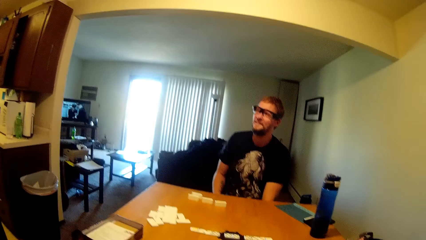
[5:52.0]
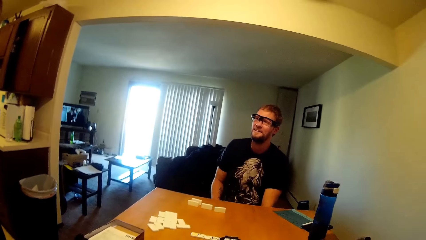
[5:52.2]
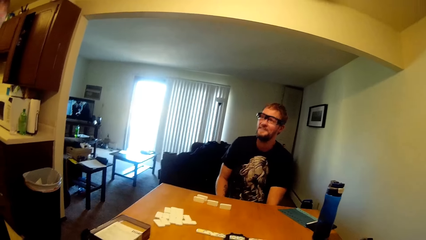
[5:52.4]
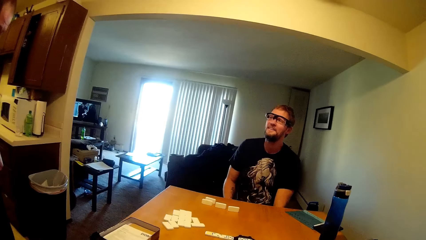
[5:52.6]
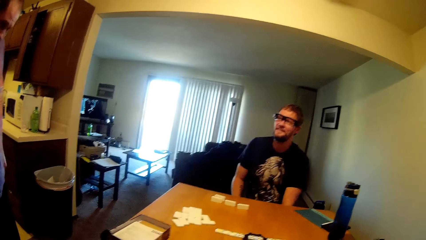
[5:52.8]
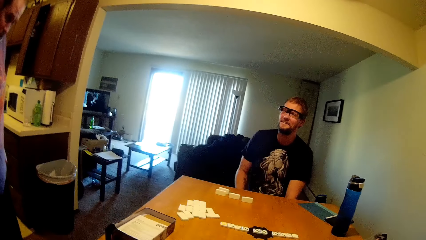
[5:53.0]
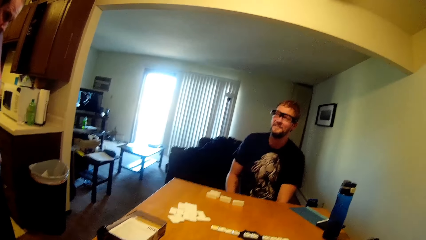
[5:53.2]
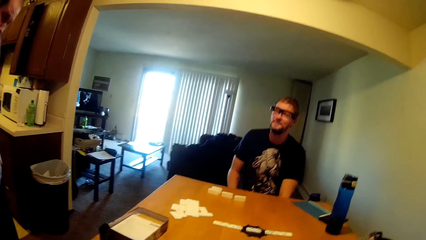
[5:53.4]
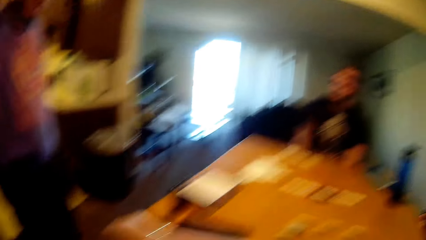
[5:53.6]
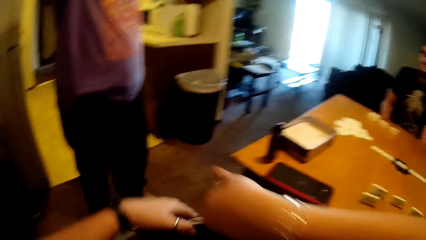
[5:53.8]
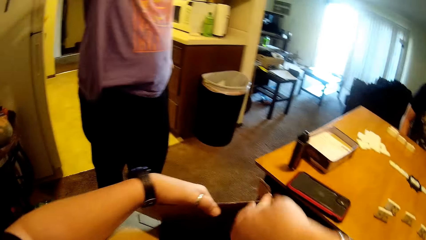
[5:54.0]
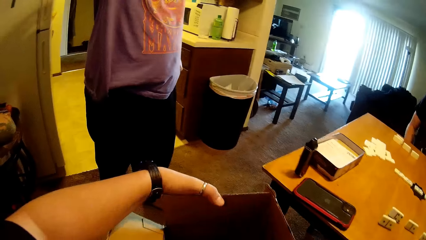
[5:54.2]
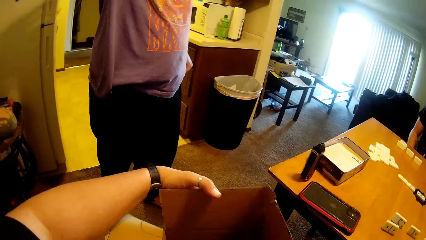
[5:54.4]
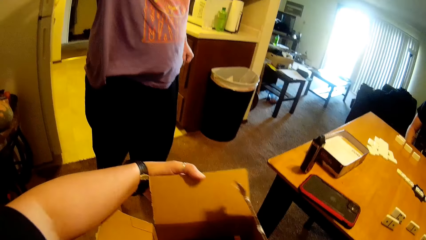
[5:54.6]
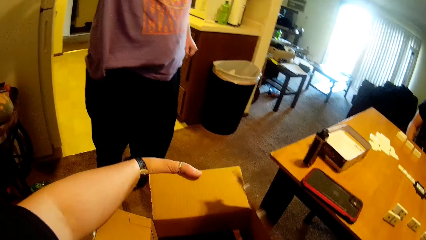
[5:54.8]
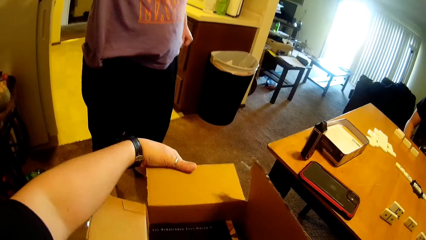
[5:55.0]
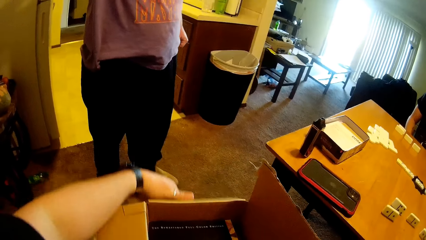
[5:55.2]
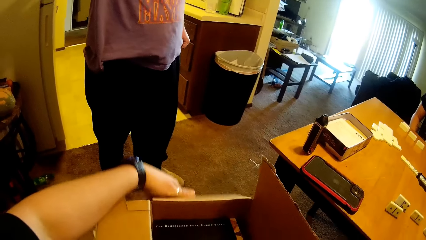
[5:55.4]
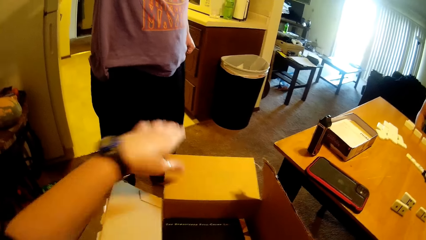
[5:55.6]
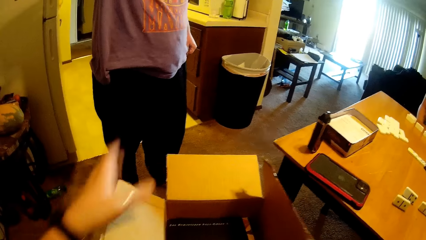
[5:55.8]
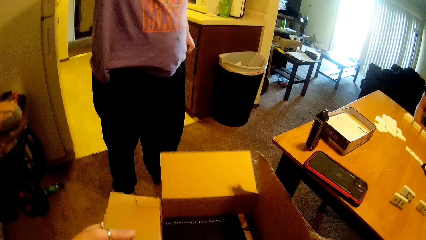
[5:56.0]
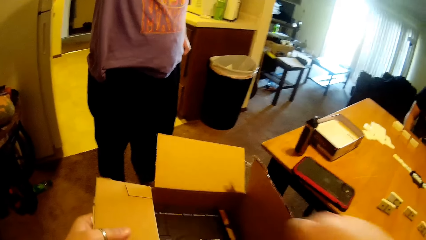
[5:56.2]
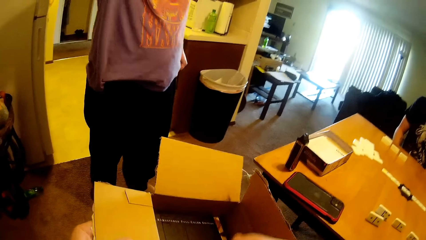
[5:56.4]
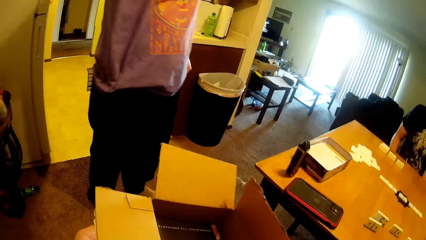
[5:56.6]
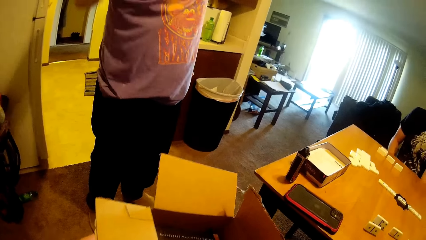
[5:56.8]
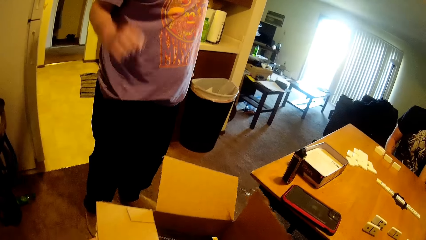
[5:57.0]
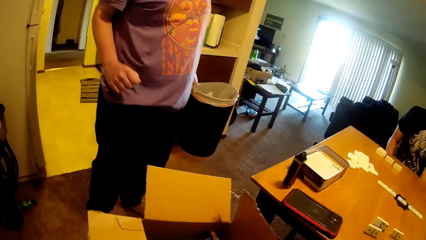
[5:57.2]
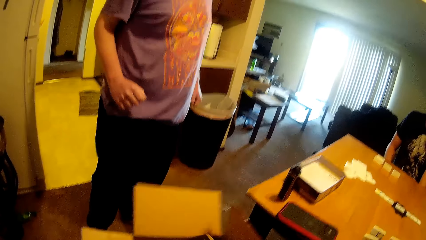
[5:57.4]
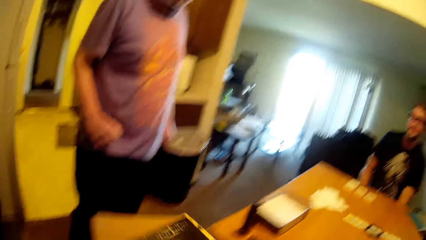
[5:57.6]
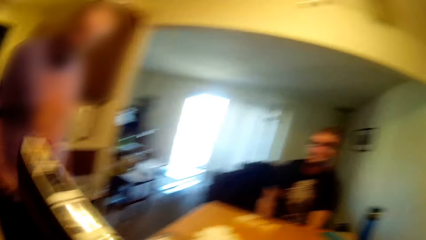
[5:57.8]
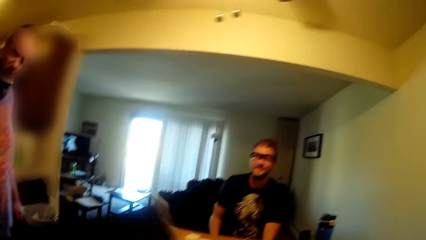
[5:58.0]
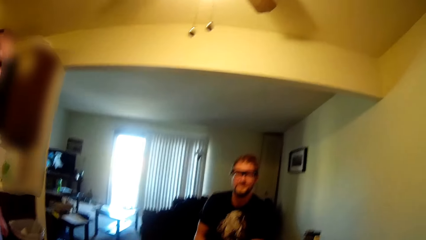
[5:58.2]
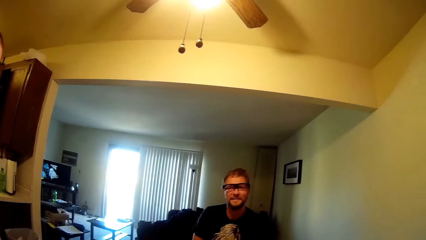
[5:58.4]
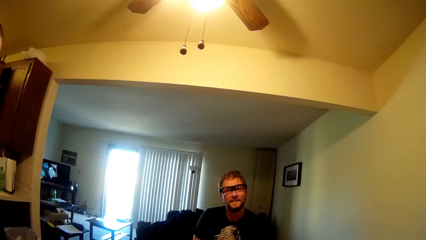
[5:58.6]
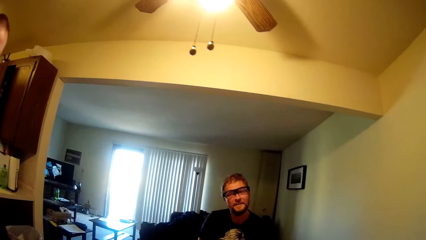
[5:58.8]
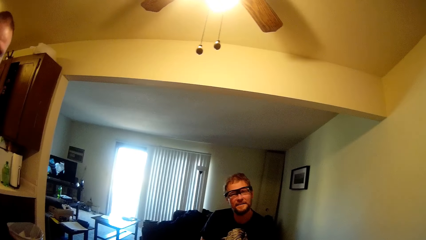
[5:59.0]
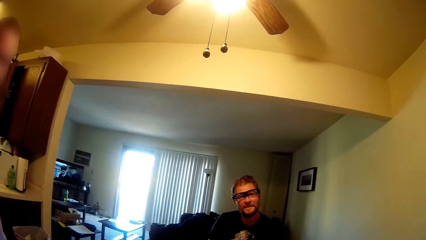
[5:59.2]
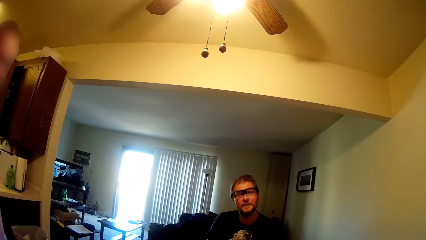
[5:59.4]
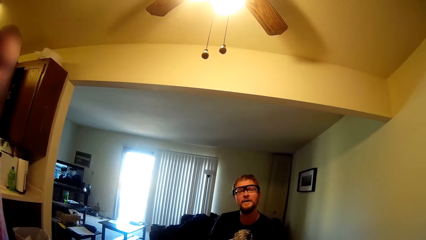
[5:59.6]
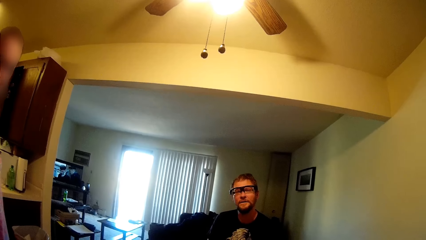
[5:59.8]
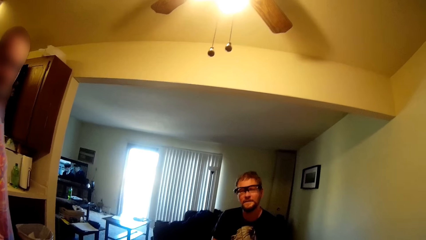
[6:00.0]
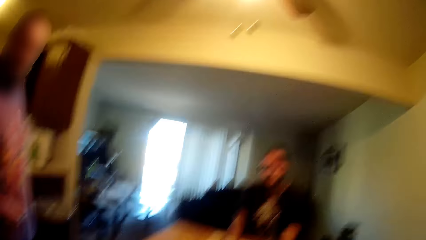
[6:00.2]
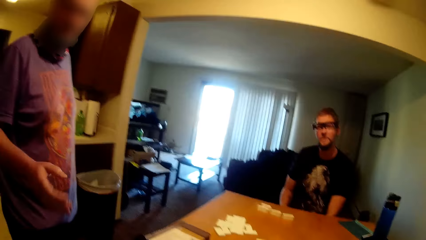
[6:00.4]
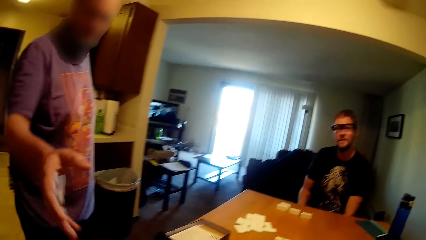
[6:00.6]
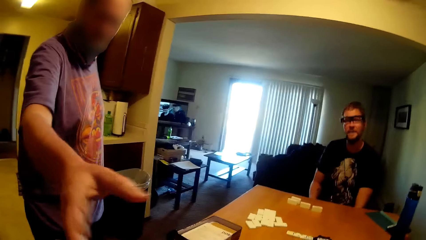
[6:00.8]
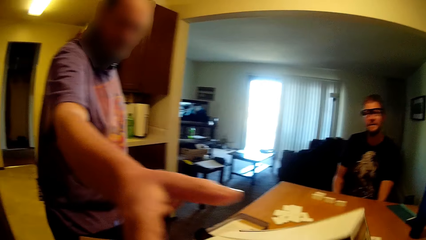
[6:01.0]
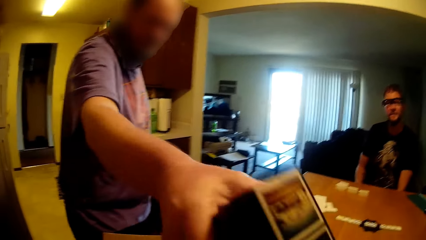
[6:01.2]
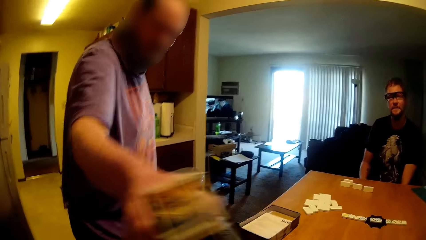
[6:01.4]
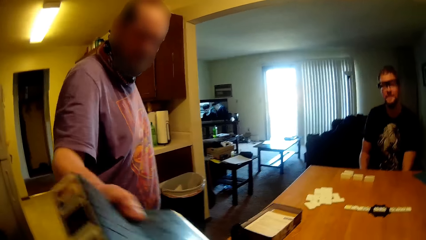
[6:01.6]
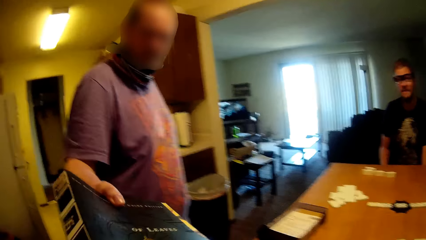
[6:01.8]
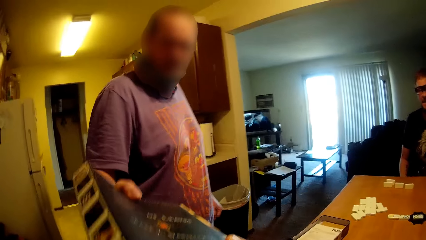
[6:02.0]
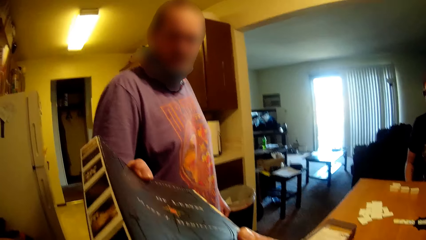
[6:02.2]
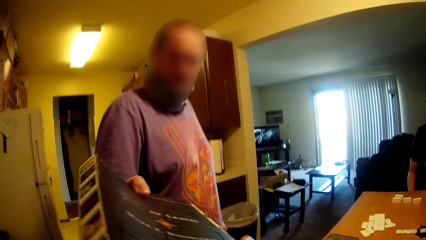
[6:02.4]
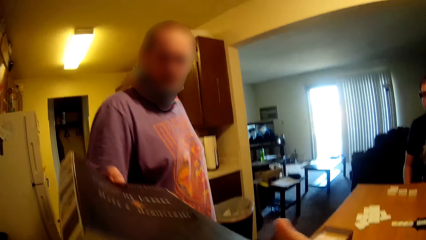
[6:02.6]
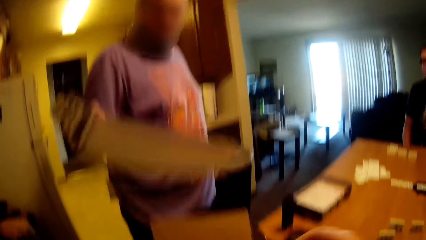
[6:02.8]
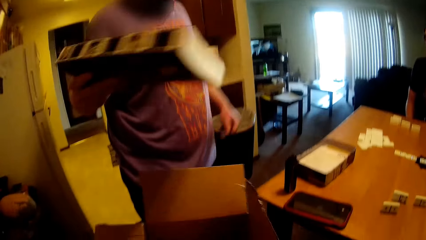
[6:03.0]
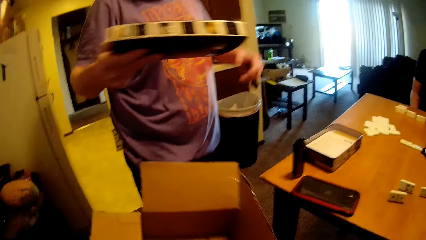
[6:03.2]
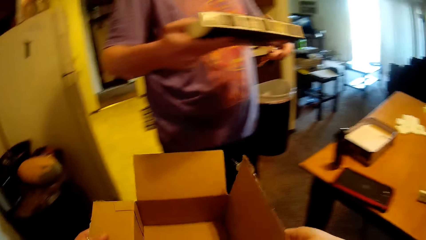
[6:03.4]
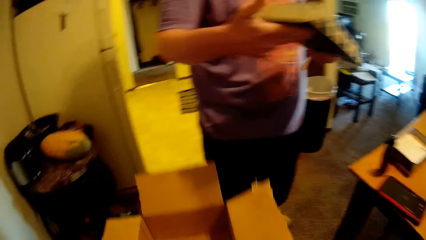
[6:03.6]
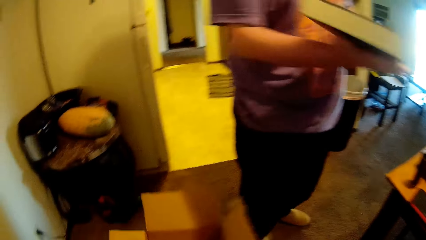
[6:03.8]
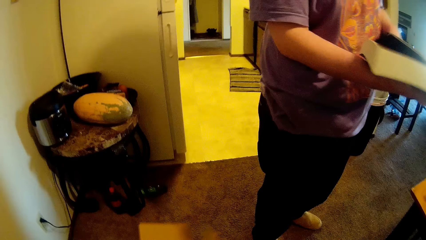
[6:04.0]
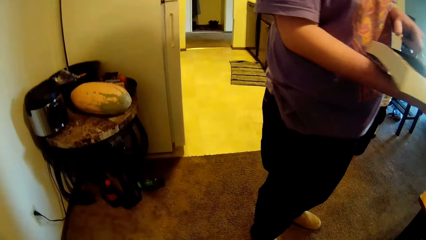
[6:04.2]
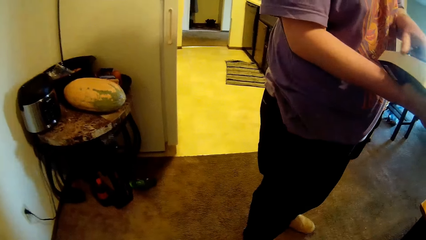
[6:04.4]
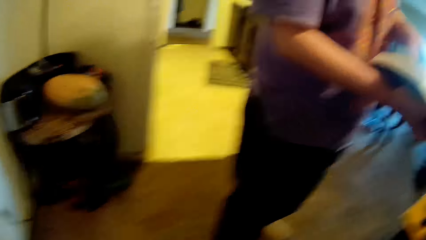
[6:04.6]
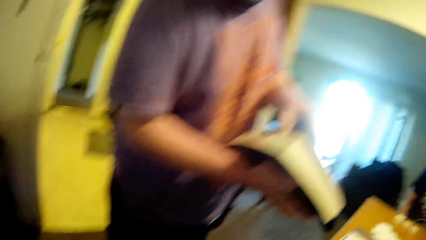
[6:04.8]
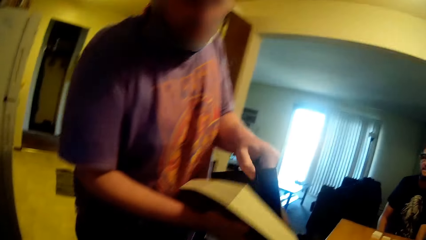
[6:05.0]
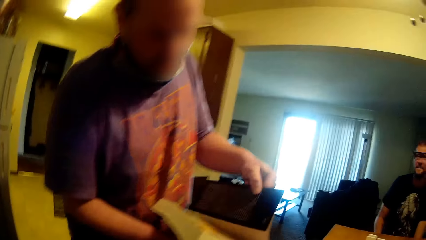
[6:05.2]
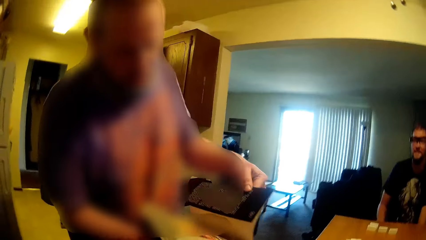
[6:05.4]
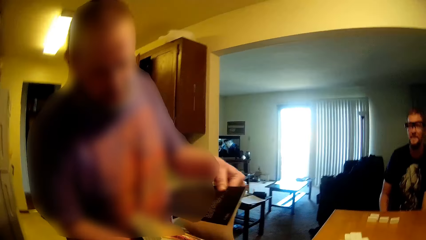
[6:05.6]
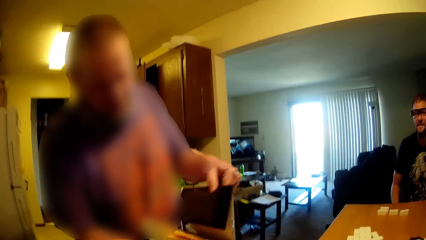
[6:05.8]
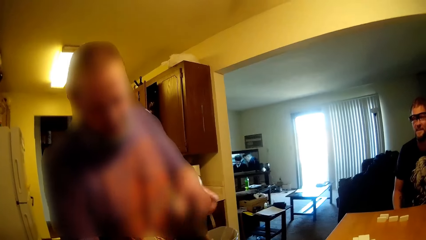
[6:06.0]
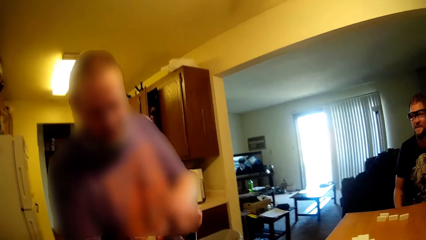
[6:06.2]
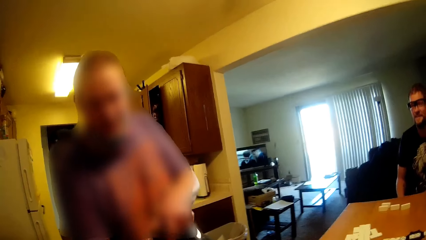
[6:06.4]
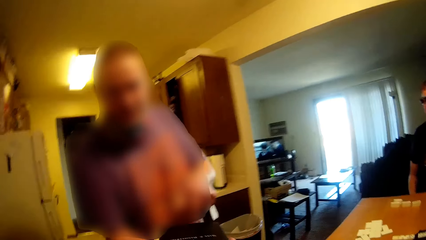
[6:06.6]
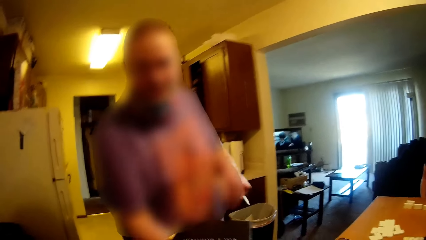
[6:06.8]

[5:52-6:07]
The camera wearer interacts with two men. They open the box. They pick up a book. They interact with the two men. A man stretches a hand and takes the book. The camera wearer removes their hand from the book. The man holds the book with the other hand. The camera wearer holds the box. They move the carton towards the floor. The man opens the book.
